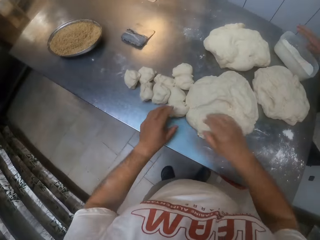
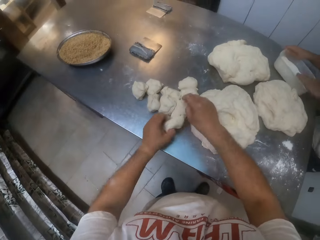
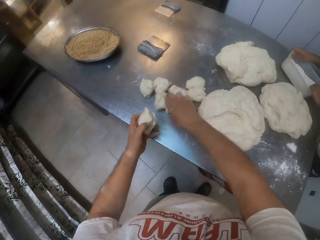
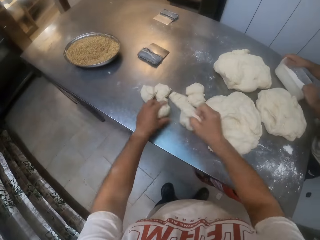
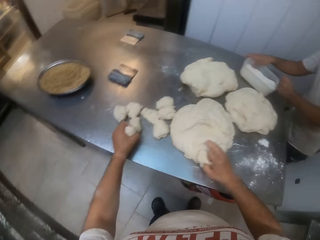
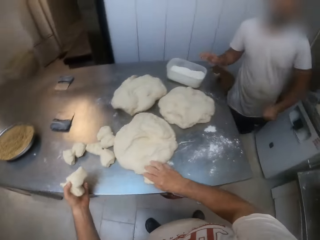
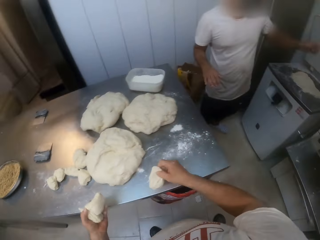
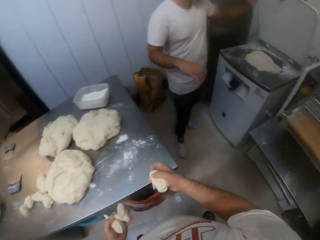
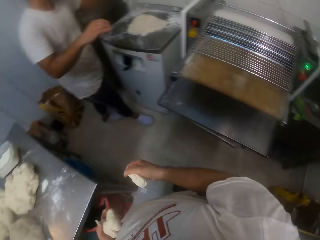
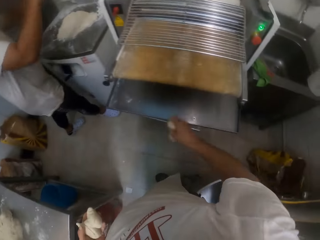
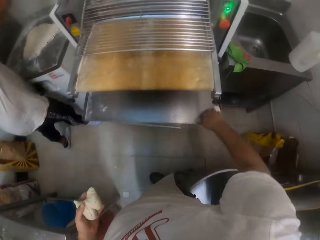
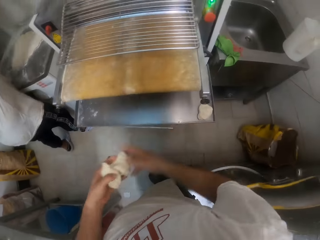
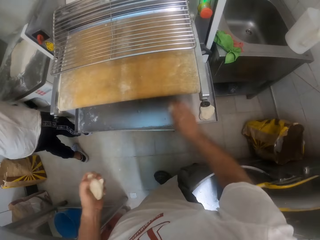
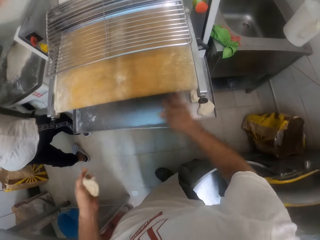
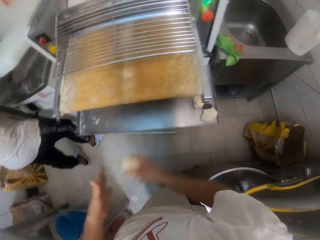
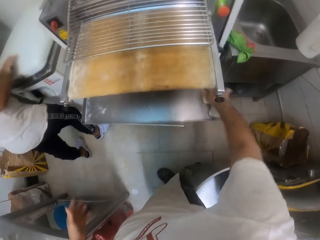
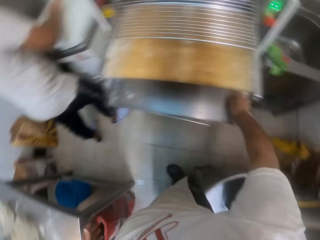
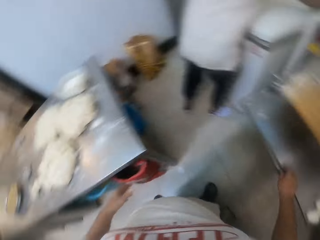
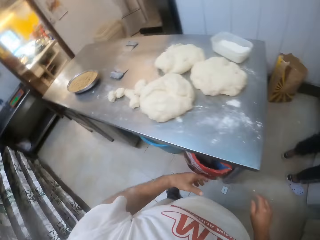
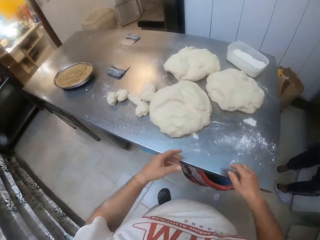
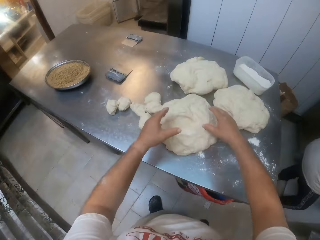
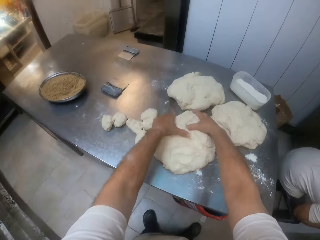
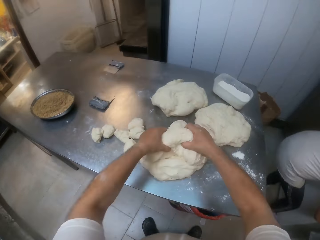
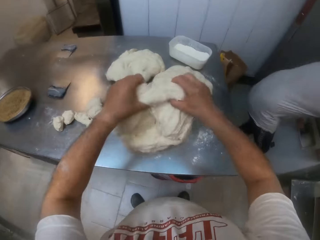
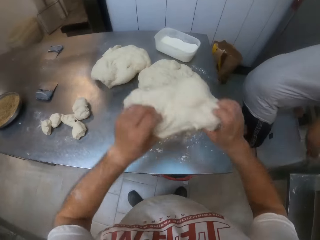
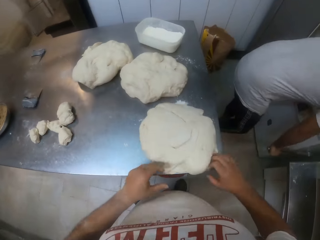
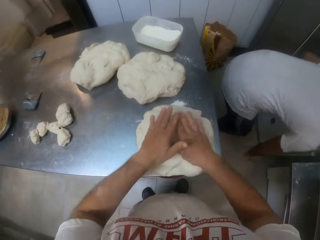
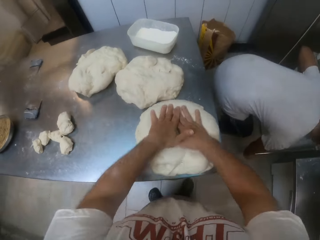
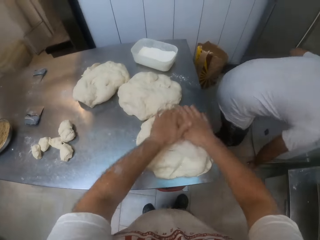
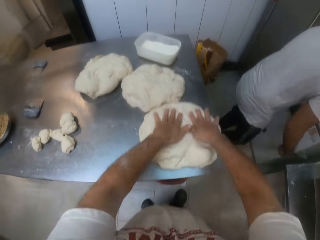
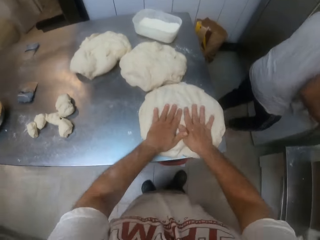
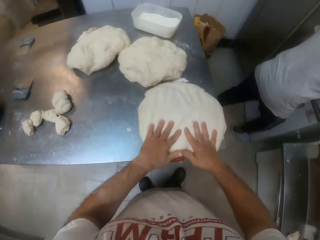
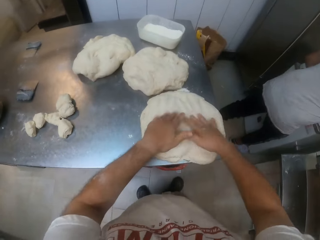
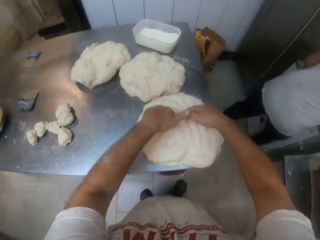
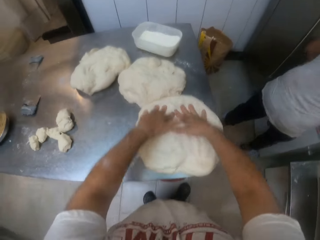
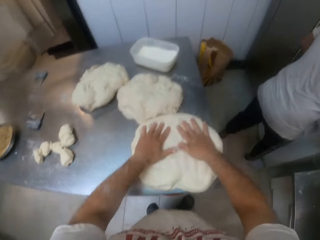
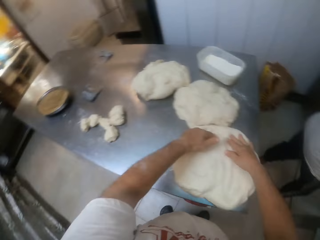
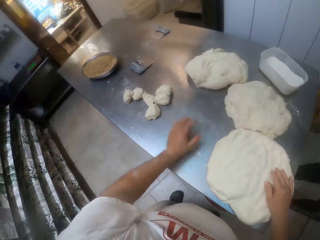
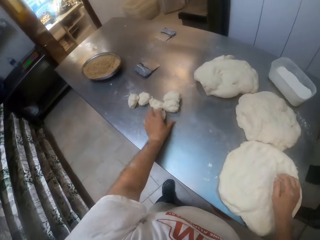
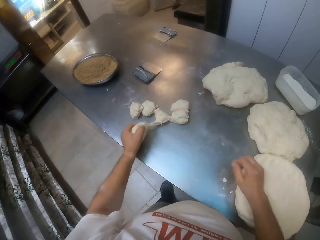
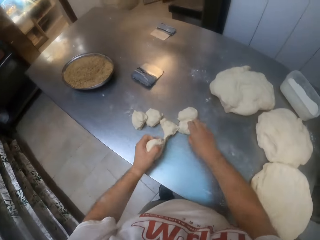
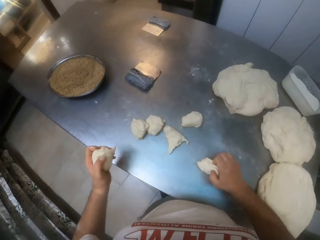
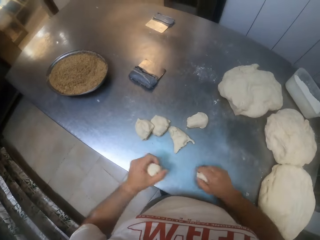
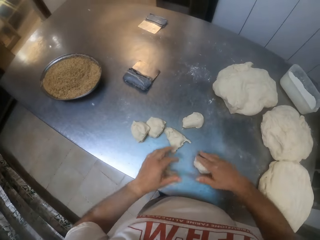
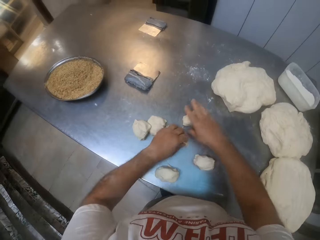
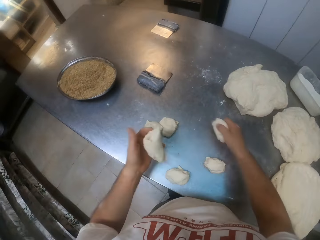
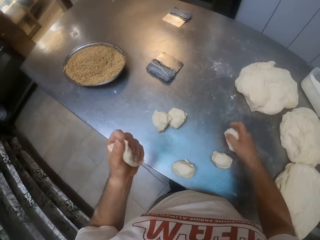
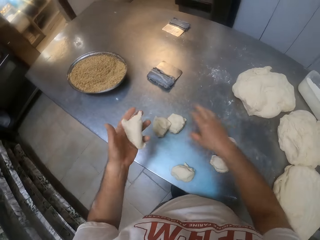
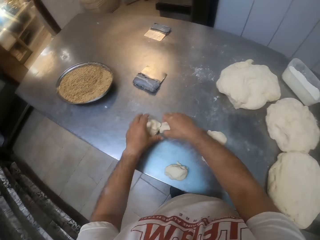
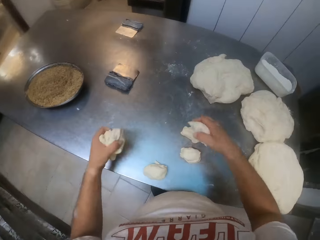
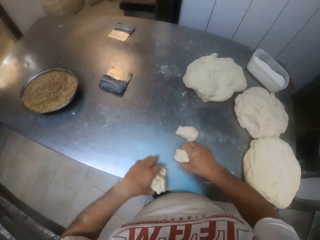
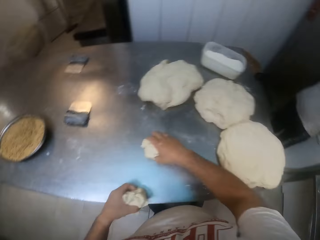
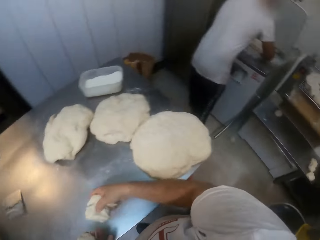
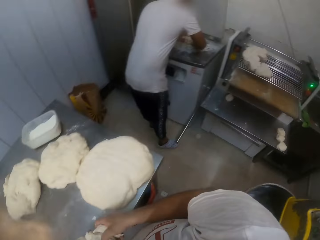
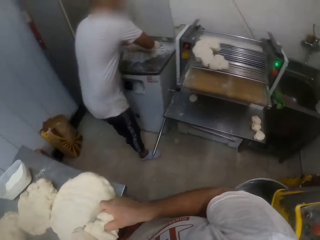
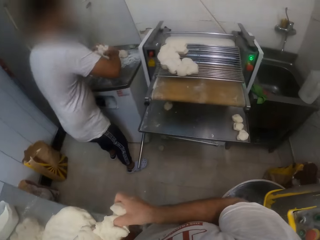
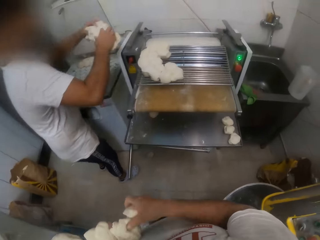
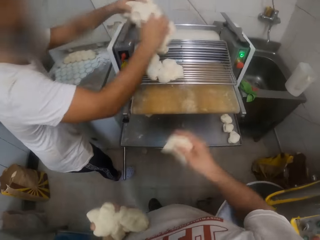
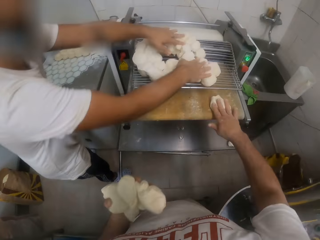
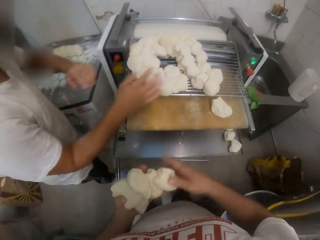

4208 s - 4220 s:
The camera wearer lifts the pieces of dough on the table with his hands. A man dips his left hand into the bowl of flour on the table. The man throws the flour in his left hand into the dough divider. The camera wearer drops the pieces of dough in his hands on the dough sheeter. He arranges the doughs on the dough sheeter. The man closes the dough divider with his right hand. The camera wearer flips the dough on the table with his hands. He picks the dough from the table. The man presses the lever beside the dough divider down with his right hand. The camera wearer flattens the dough on the table with his hands. He lifts the dough on the table with his left hand. He lifts the dough on the table with his right hand. He drops the dough in his left hand on the table. He drops the dough in his right hand on the table. He lifts the dough on the table with his left hand. He lifts the dough on the table with his right hand. He drops the dough in his right hand on the table. He lifts the dough on the table with his right hand. He lifts the dough on the table with his left hand. He lifts the dough on the table with his right hand. He lifts the dough on the table with his left hand. He lifts the dough on the table with his right hand. The man lifts the pieces of dough in the dough divider with his hands. The man drops the pieces of dough in his hands on the dough sheeter. The man arranges the doughs on the dough sheeter. The man drops the pieces of dough on the dough sheeter.

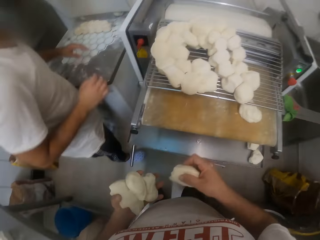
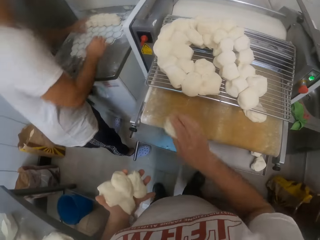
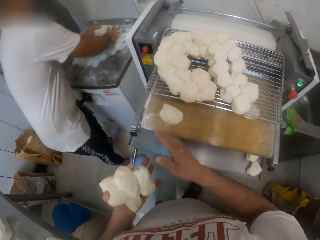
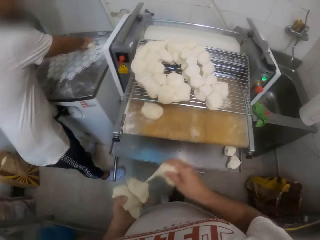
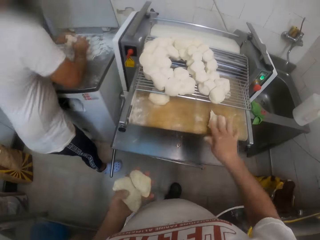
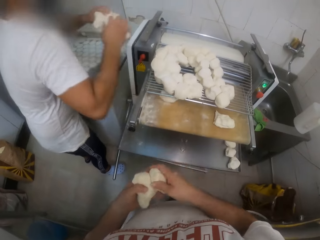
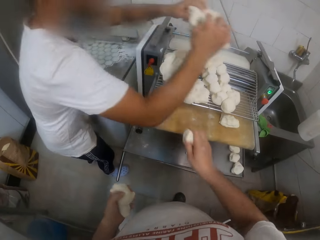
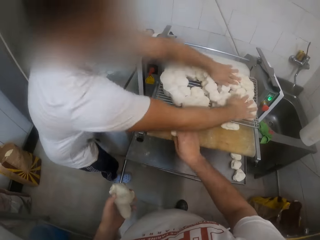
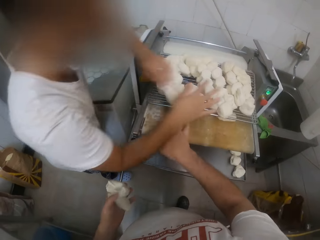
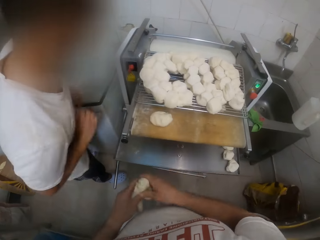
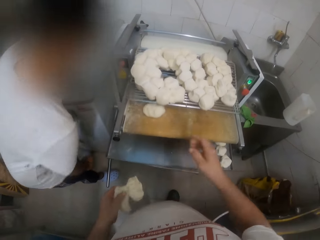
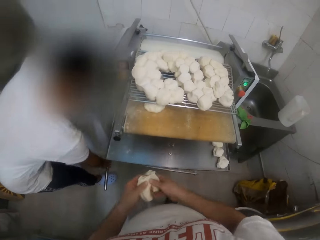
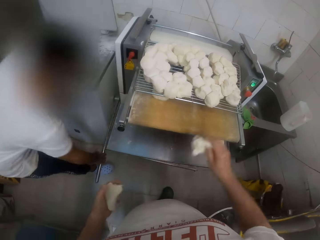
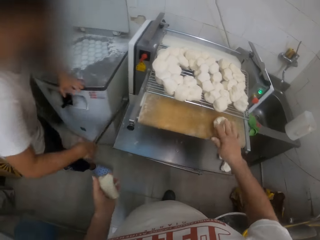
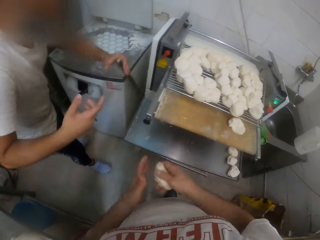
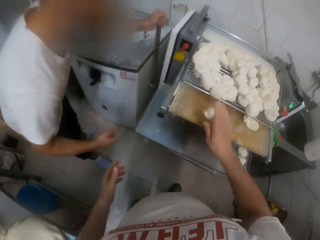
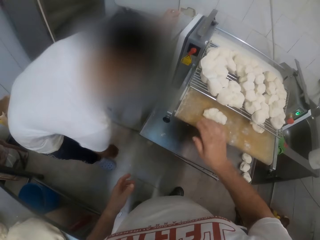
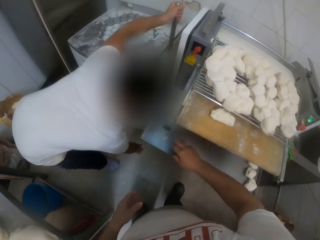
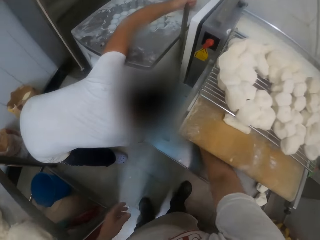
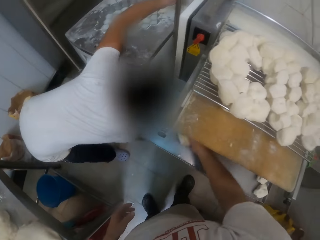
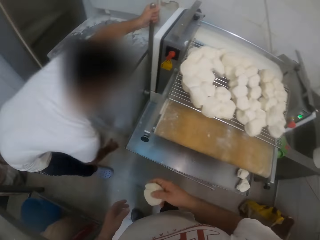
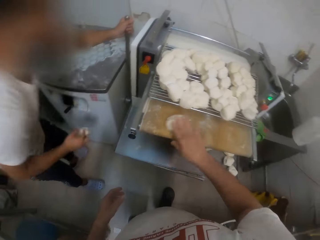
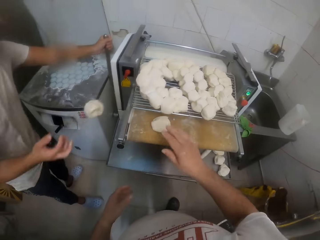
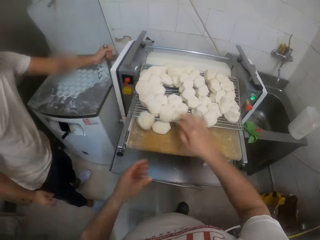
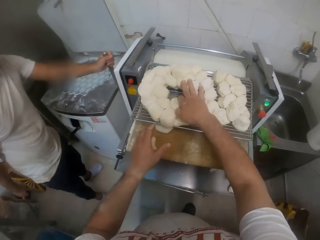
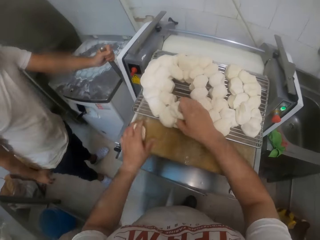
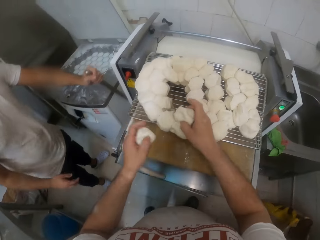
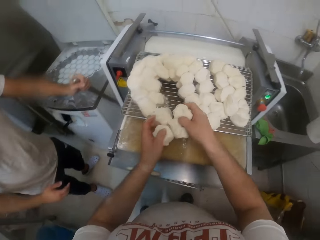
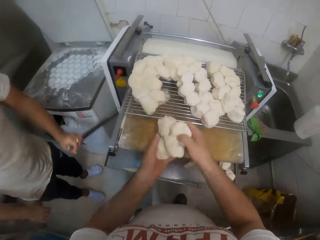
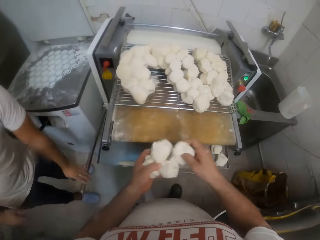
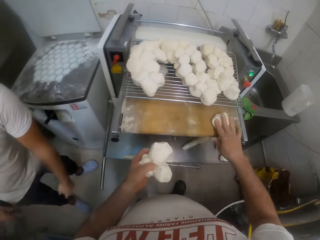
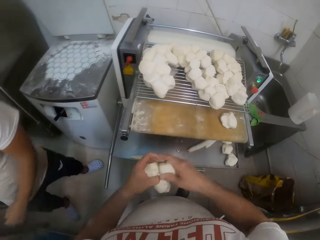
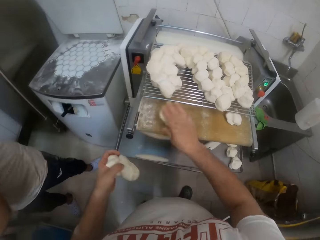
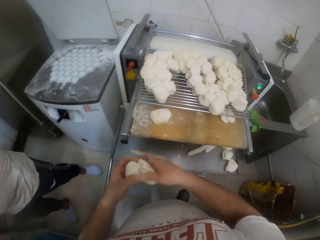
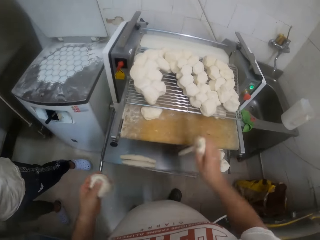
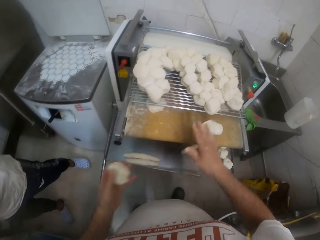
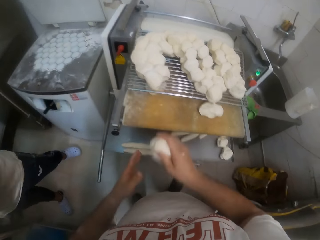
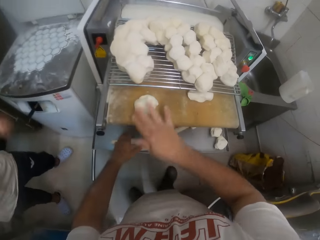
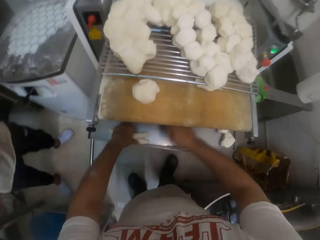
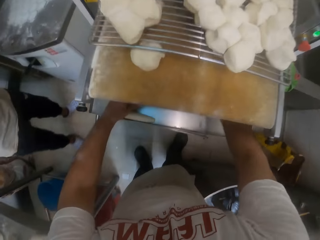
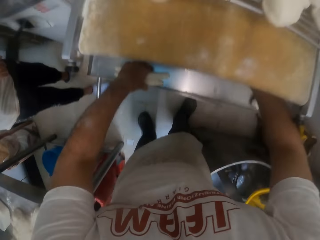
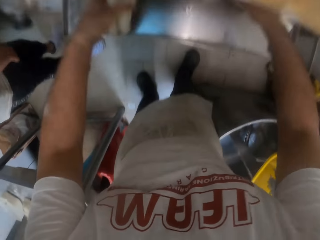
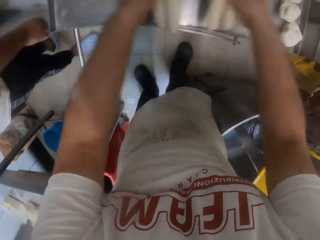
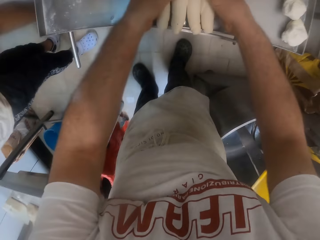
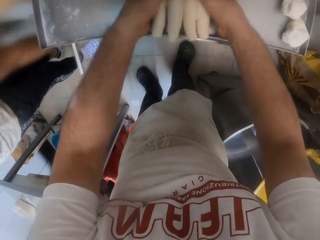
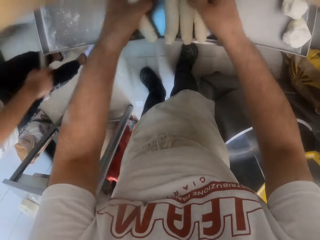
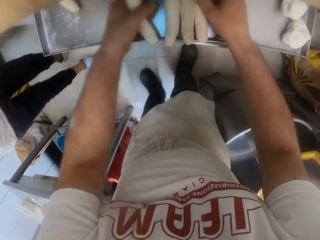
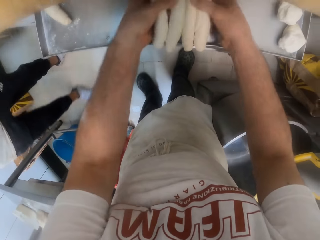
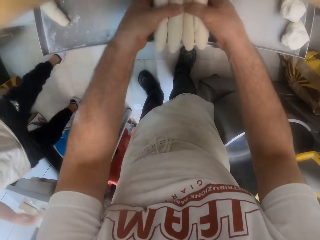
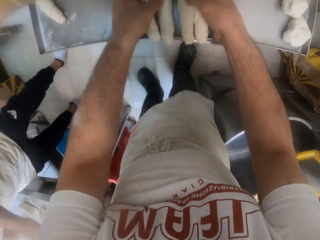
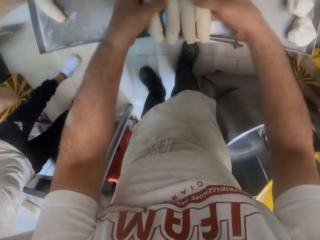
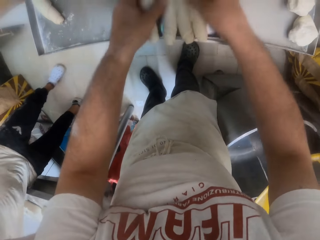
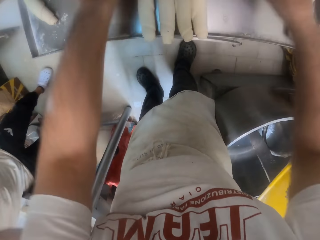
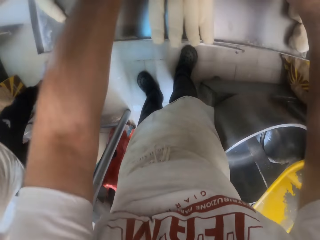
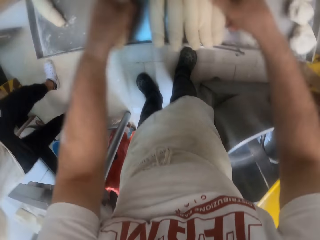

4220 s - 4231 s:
The camera wearer drops the dough in his right hand on the dough sheeter. He drops the dough again. A man lifts the pieces of dough in the dough divider with his hands. The camera wearer drops the dough in his right hand on the dough sheeter. He arranges the doughs on the dough sheeter. He drops the dough in his right hand on the dough sheeter. The man drops the pieces of dough on the dough sheeter. The man pulls up the lever beside the dough divider with his right hand. The camera wearer drops the dough in his right hand on the dough sheeter. He drops the dough again. He takes out the dough from the dough sheeter with his right hand. The man lifts the dough from the floor with his right hand. The camera wearer drops the dough in his right hand on the dough sheeter. The man throws the dough in his right hand on the dough sheeter. The camera wearer lifts the doughs on the dough sheeter with his right hand. He lifts the dough on the dough sheeter with his left hand. The man pushes the lever down with his left hand. The camera wearer drops the dough in his right hand on the dough sheeter. He drops the dough repeatedly. He arranges the long rolls of dough on the dough sheeter. The man lifts the lever with his right hand.
